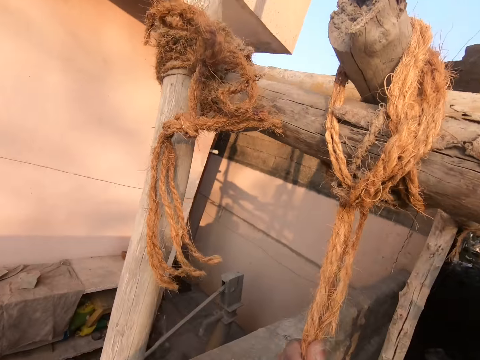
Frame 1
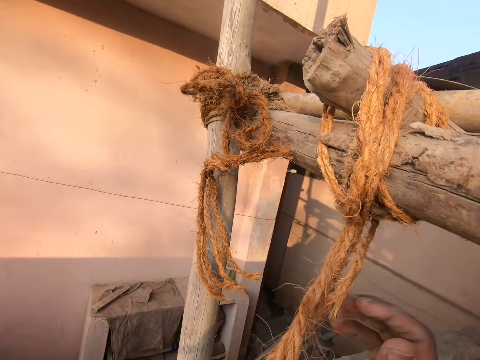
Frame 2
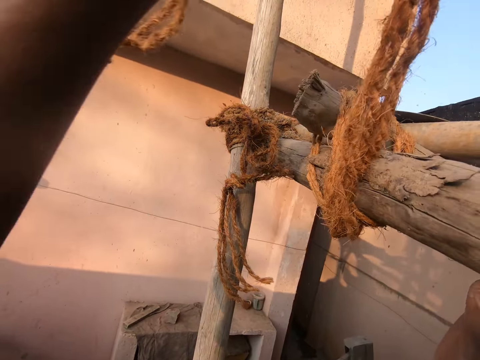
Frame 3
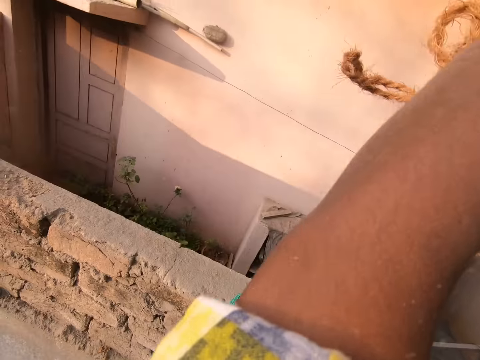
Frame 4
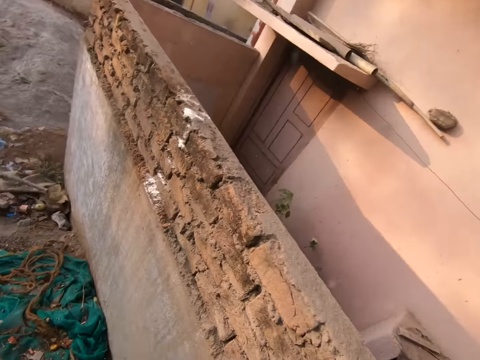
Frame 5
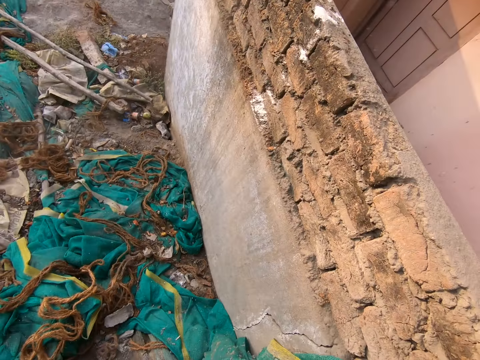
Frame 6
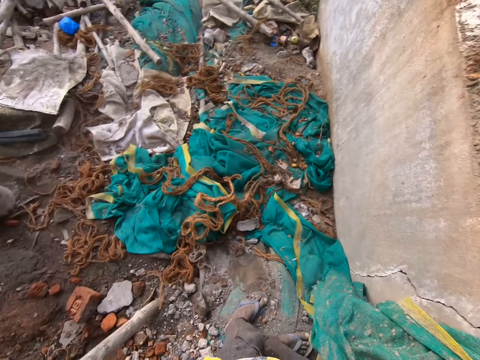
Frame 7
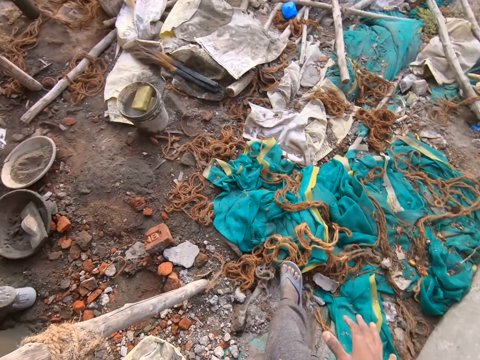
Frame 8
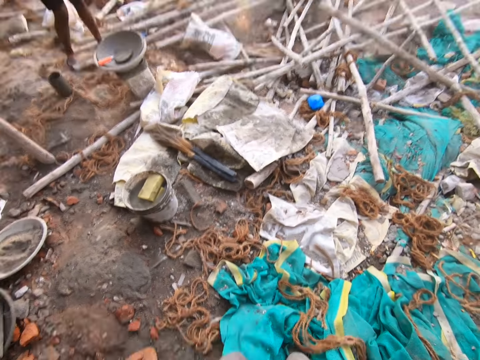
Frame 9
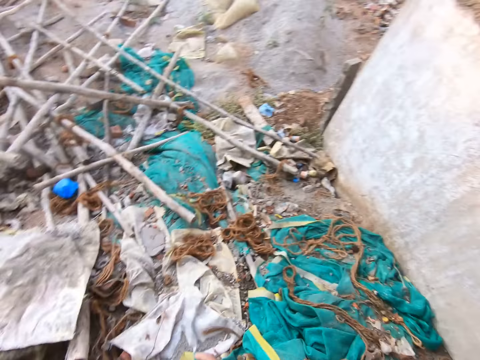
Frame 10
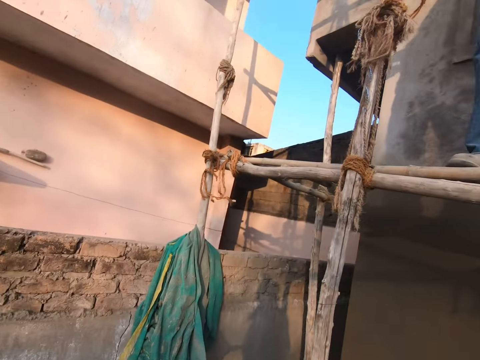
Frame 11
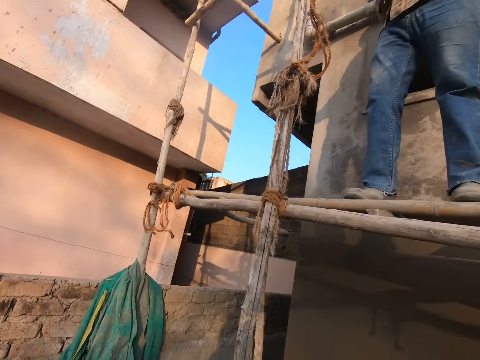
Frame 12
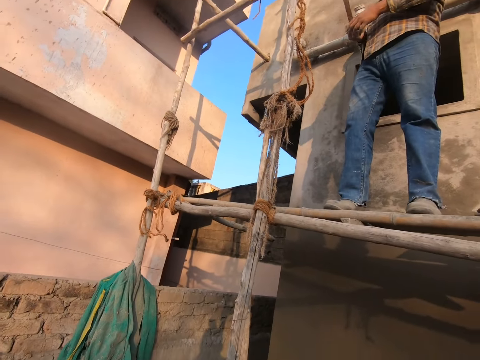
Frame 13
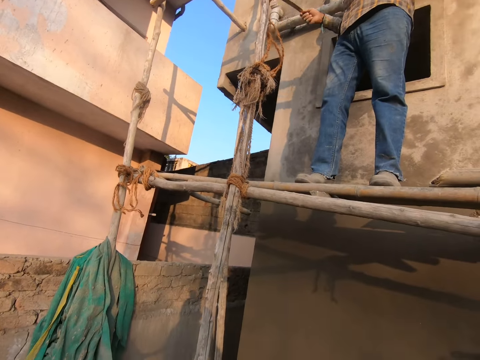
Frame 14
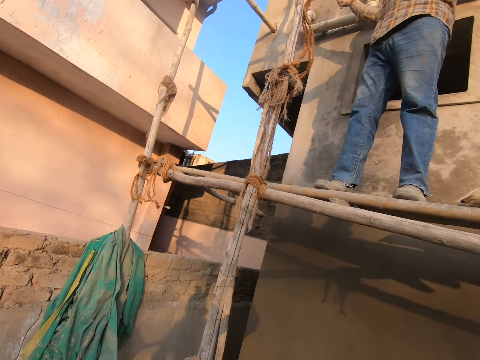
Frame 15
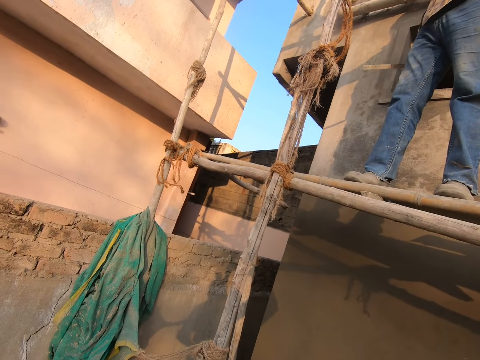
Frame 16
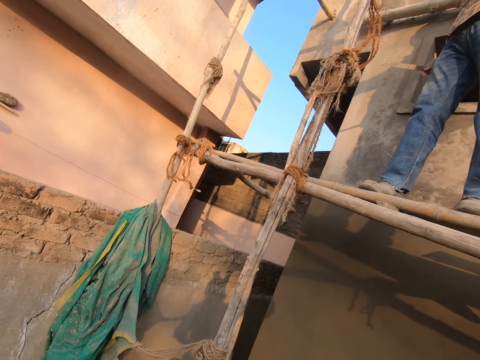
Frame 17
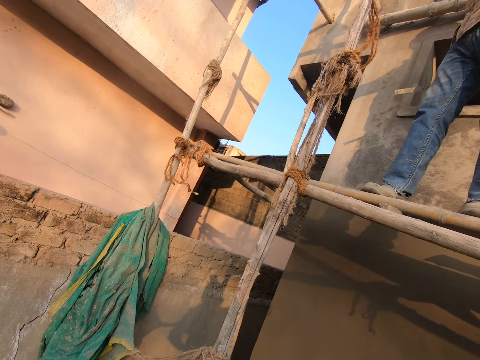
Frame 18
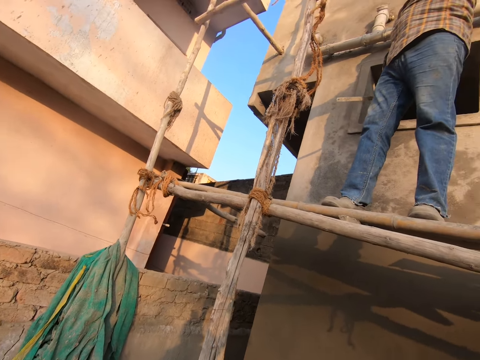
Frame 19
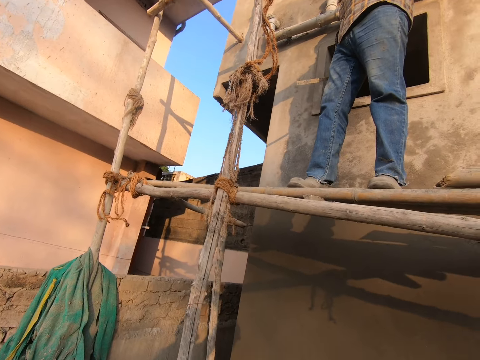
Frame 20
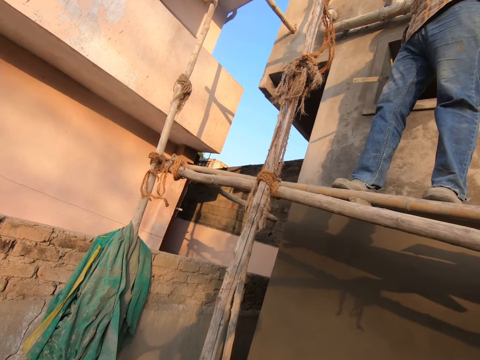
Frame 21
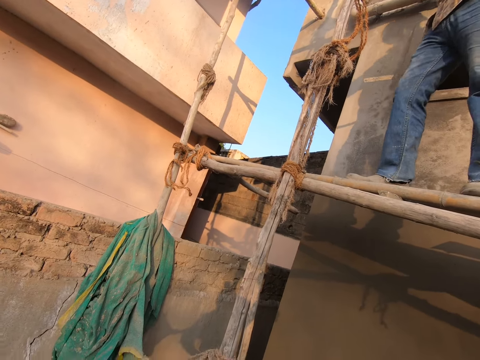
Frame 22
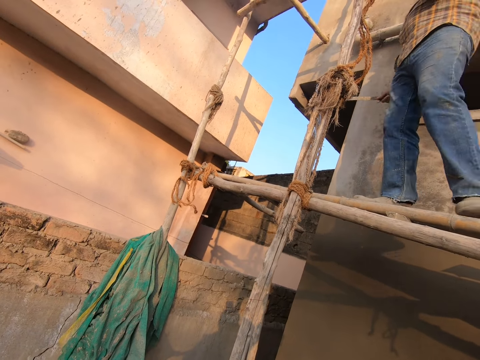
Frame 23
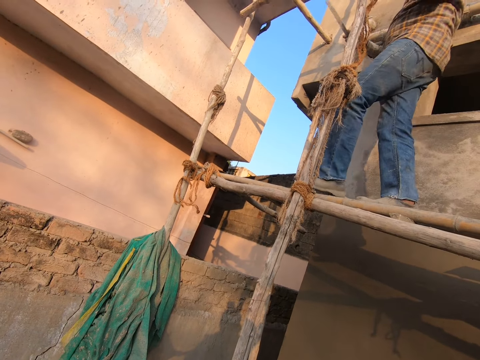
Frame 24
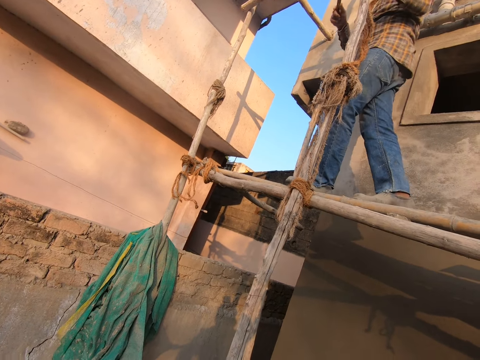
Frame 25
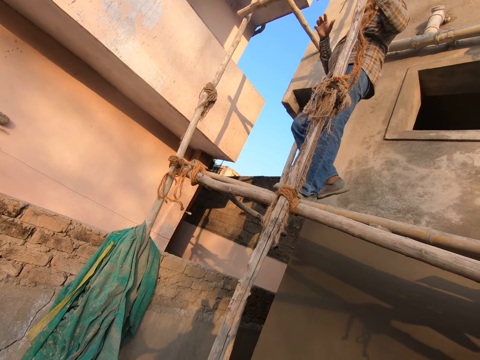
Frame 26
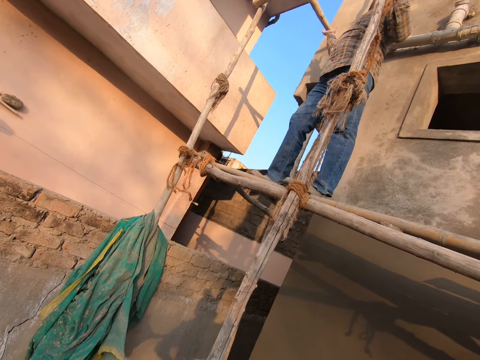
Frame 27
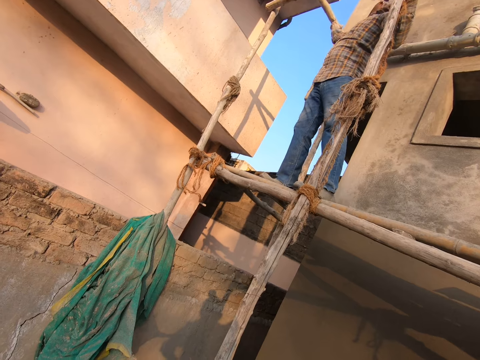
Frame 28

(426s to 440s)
The camera wearer looks around. They walk around the site. They stare at a man. The man moves around.

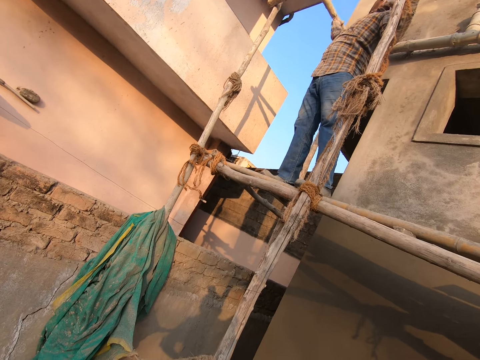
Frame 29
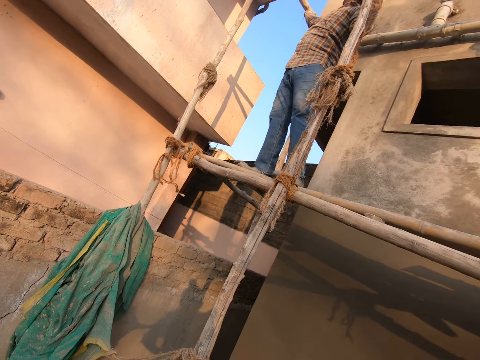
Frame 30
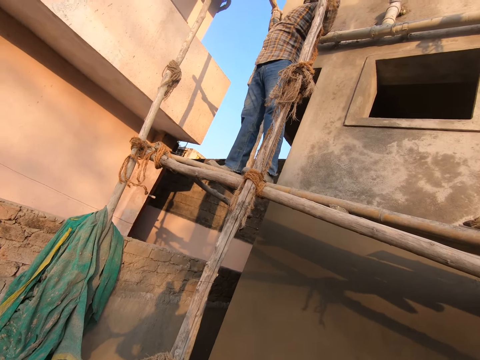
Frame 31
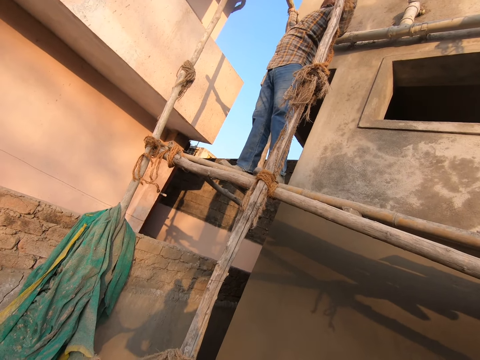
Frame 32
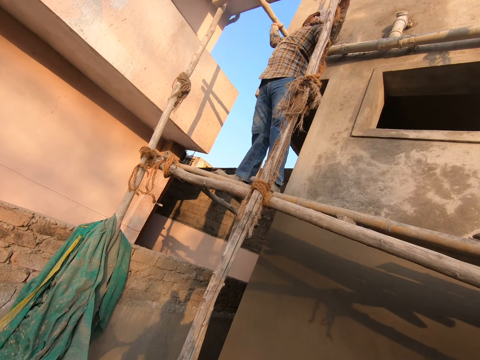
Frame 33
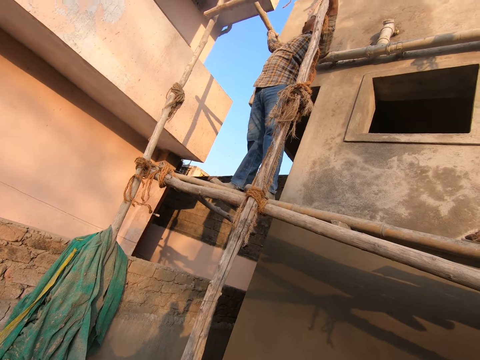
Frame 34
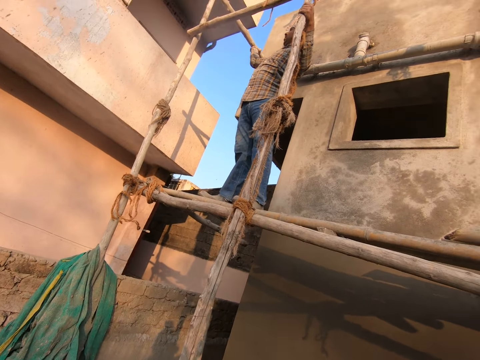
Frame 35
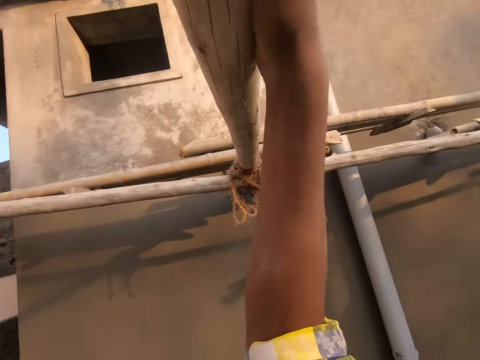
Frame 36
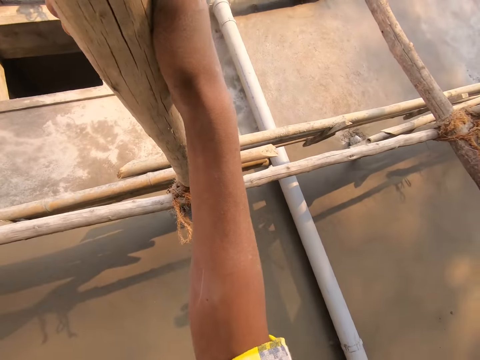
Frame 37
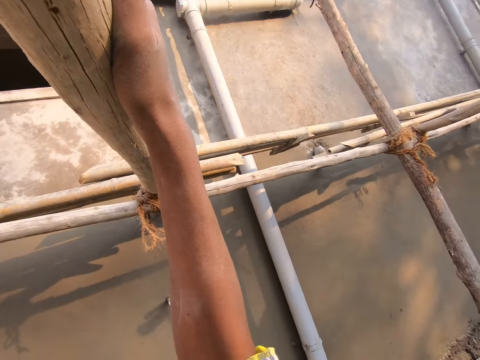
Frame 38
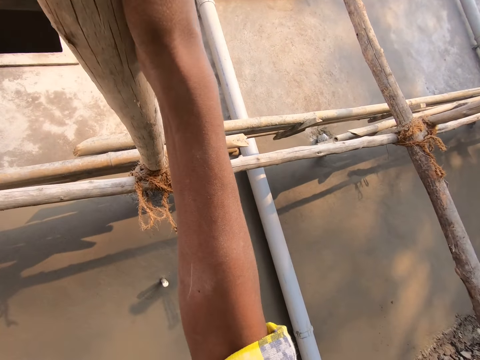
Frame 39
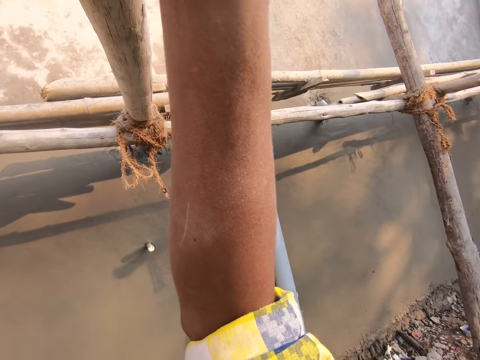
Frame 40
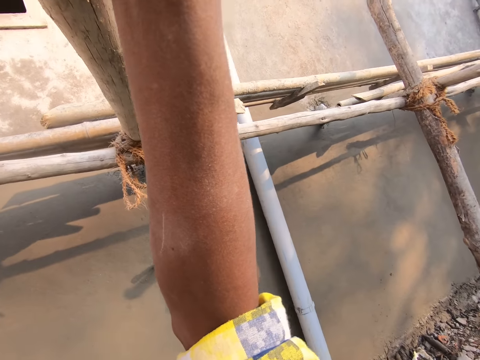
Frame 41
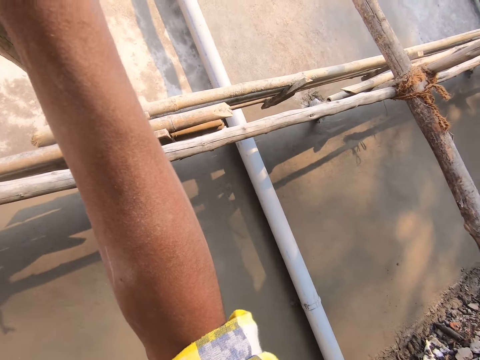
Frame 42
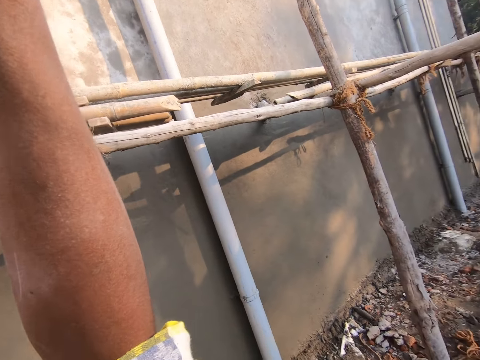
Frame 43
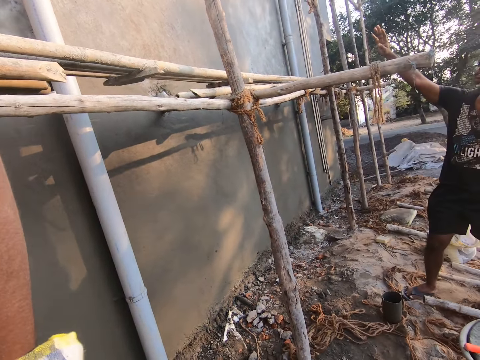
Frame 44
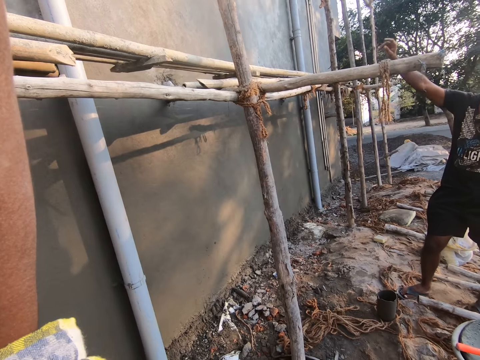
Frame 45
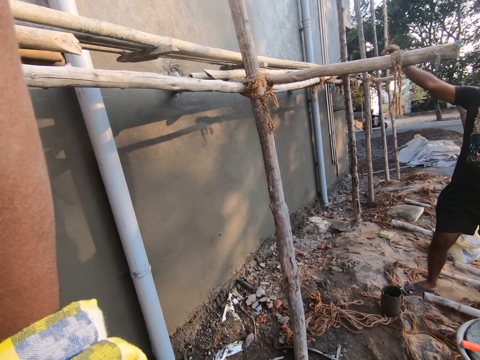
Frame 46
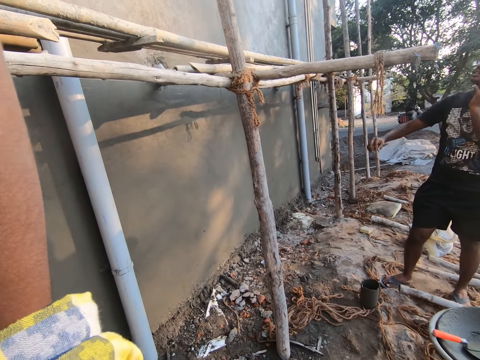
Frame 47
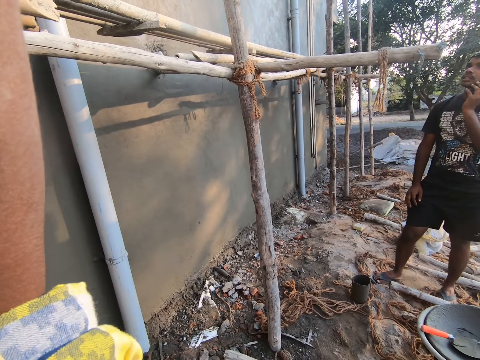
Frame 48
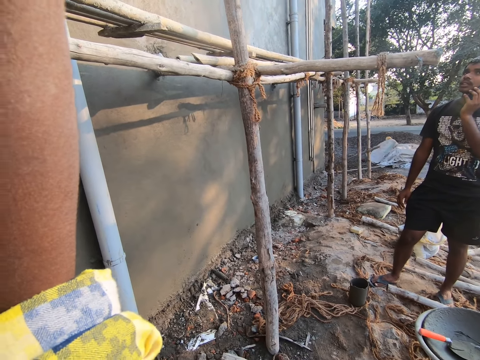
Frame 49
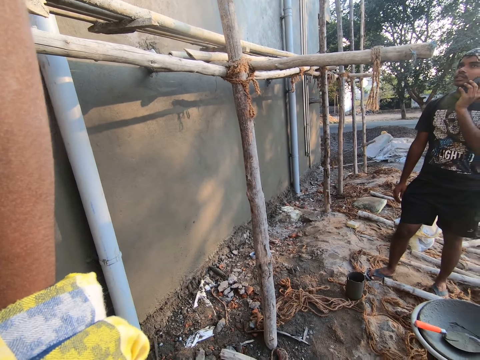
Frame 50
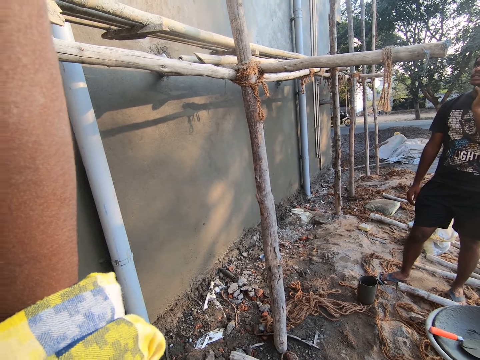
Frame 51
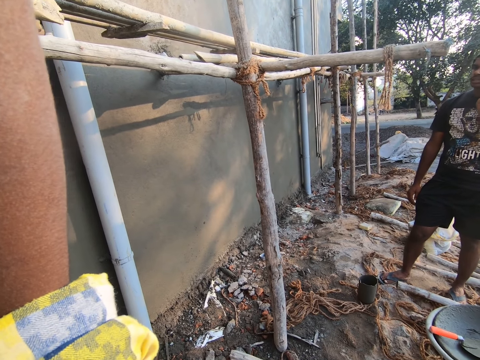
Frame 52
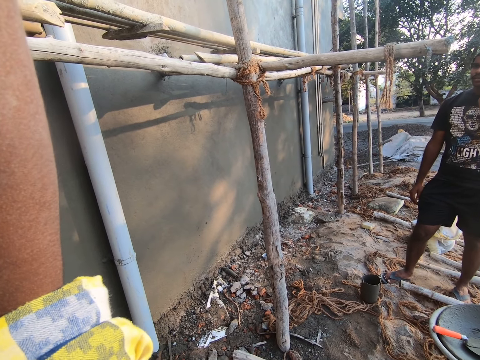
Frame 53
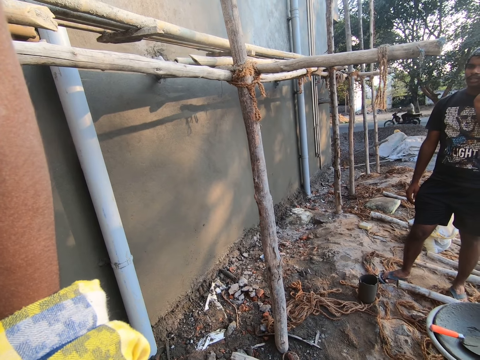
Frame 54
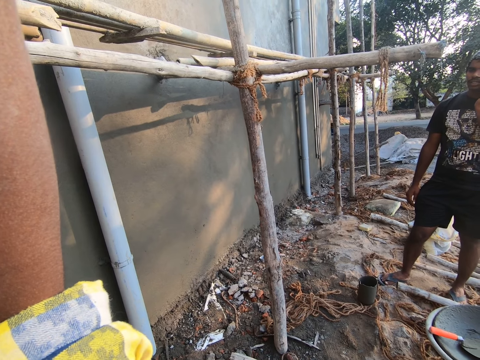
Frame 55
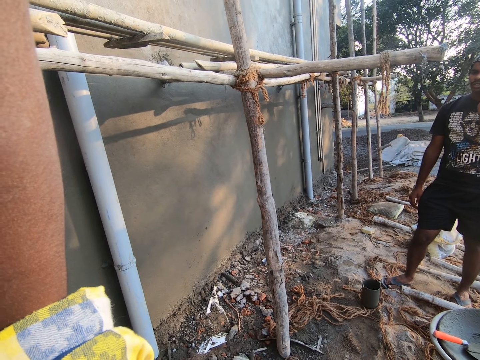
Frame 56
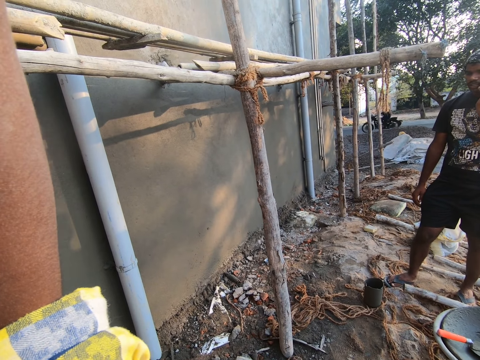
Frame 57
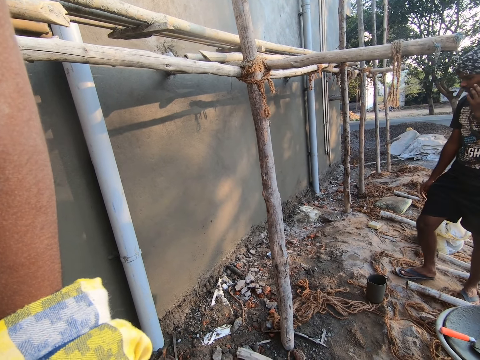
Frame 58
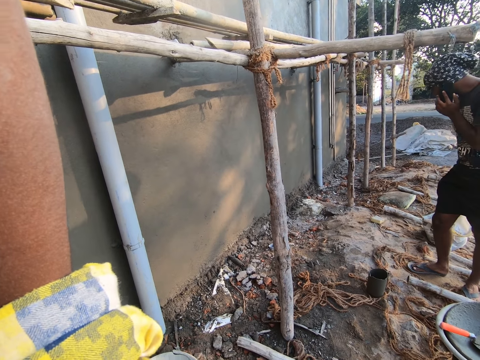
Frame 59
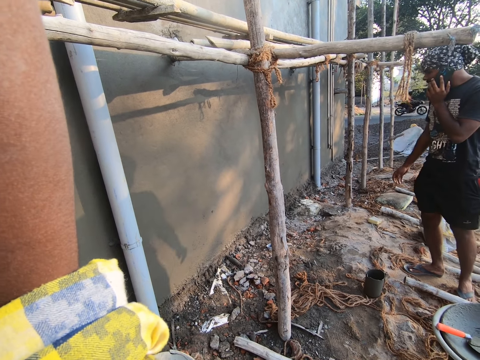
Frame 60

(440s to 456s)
The camera wearer shakes the scaffold. A man shakes the piece of wood. The camera wearer holds the scaffold. They stare at the wall. They stare at another man. A man talks on the phone.
